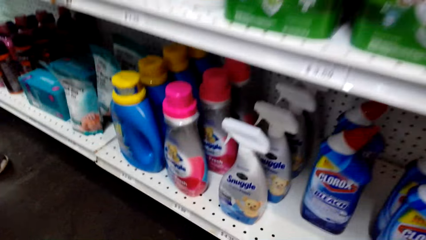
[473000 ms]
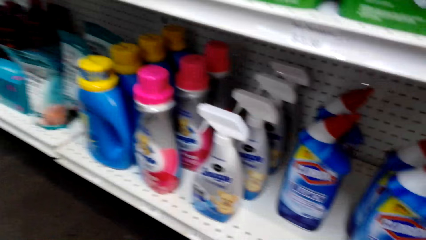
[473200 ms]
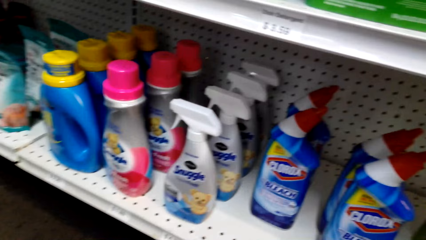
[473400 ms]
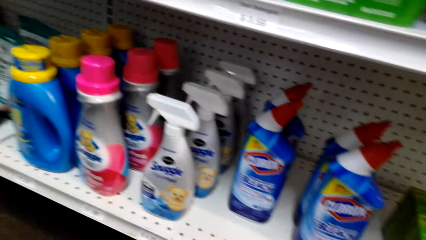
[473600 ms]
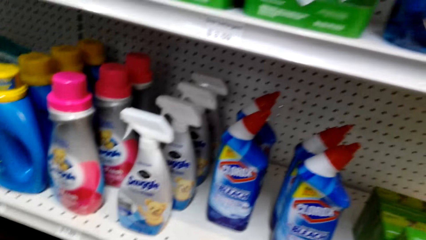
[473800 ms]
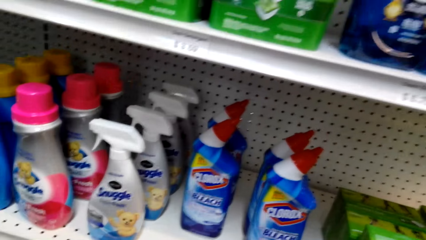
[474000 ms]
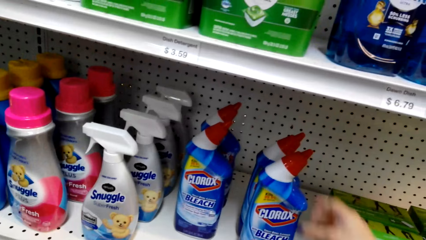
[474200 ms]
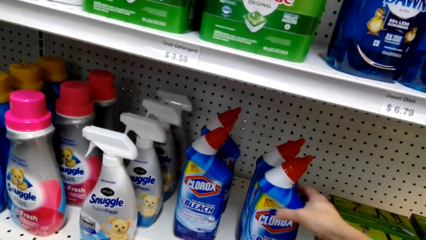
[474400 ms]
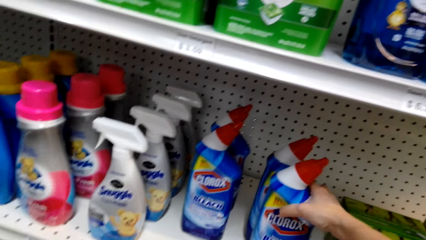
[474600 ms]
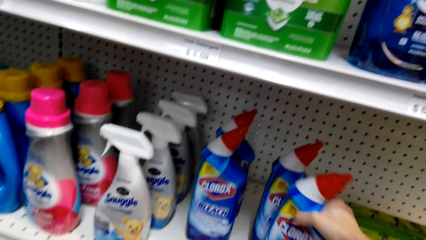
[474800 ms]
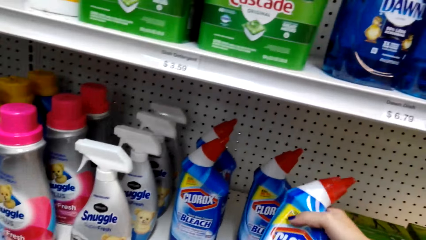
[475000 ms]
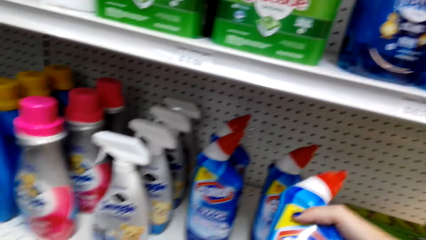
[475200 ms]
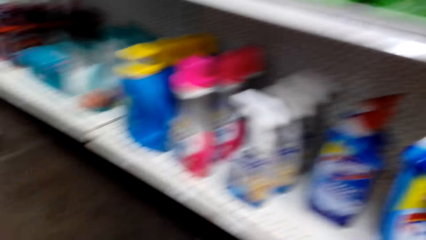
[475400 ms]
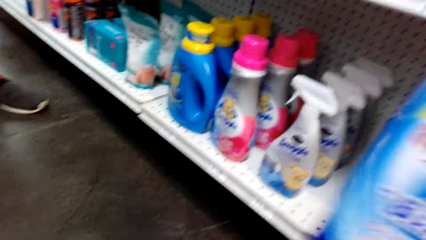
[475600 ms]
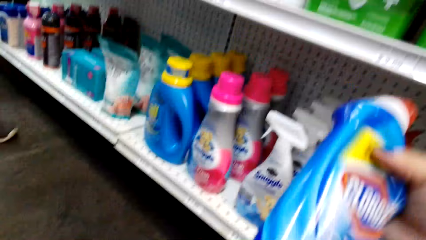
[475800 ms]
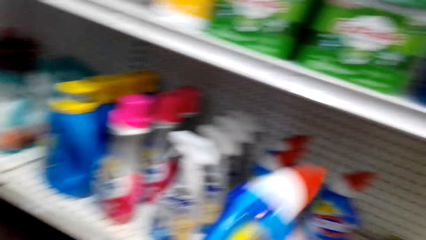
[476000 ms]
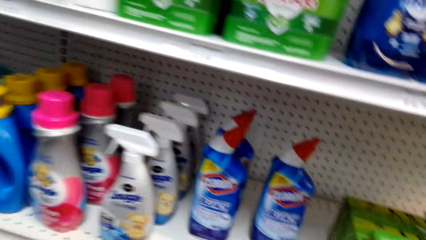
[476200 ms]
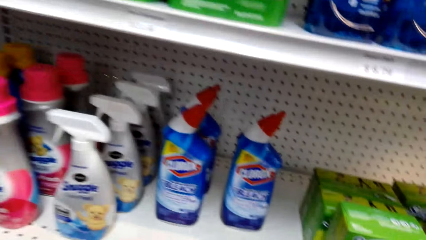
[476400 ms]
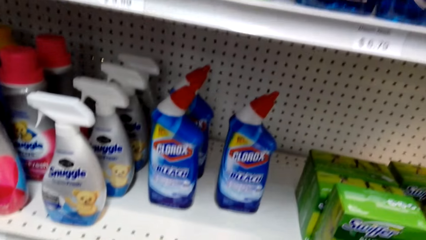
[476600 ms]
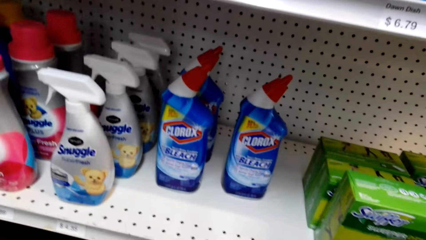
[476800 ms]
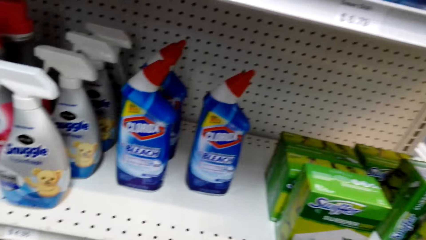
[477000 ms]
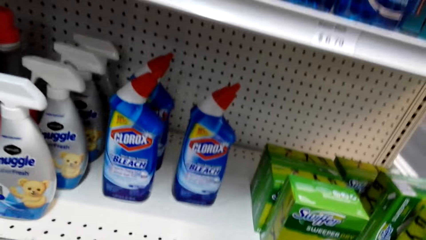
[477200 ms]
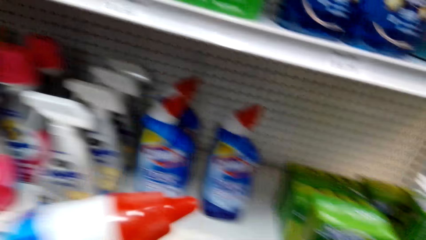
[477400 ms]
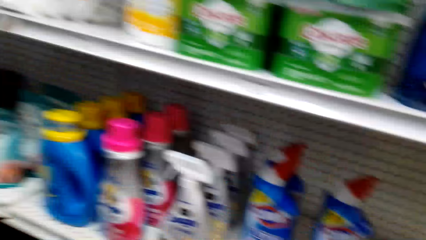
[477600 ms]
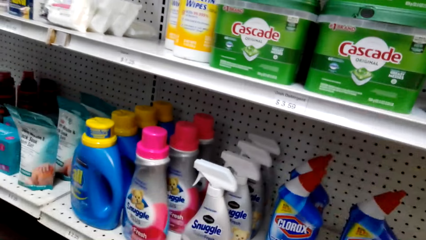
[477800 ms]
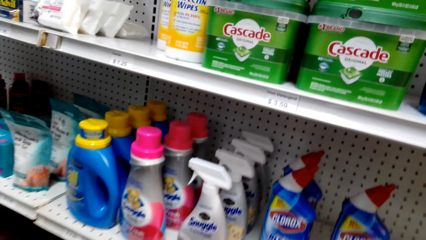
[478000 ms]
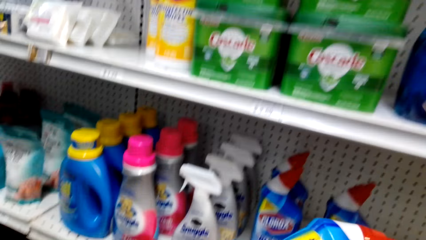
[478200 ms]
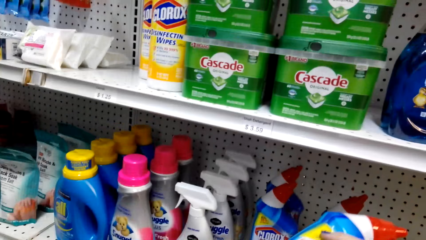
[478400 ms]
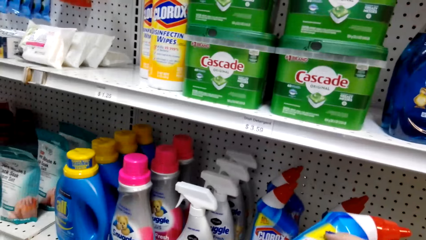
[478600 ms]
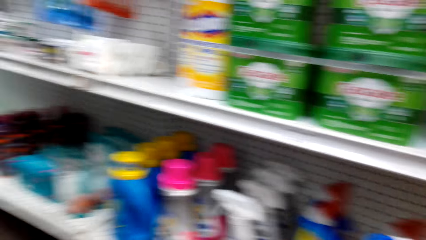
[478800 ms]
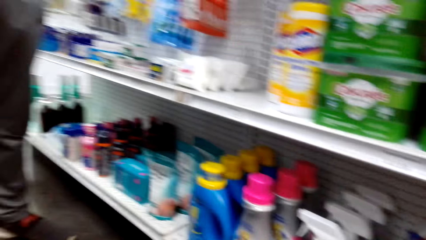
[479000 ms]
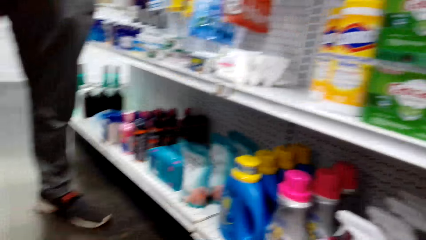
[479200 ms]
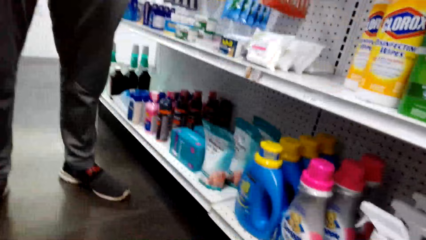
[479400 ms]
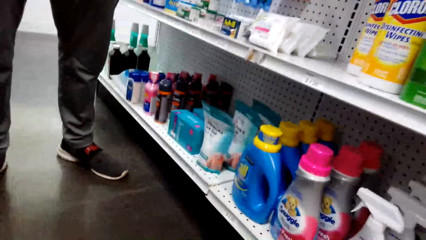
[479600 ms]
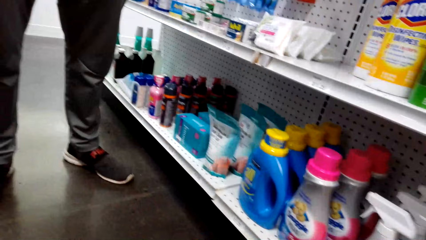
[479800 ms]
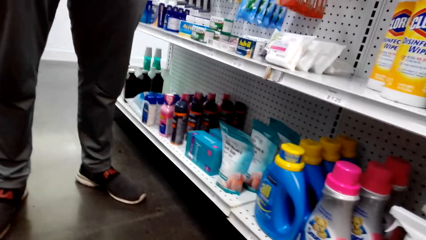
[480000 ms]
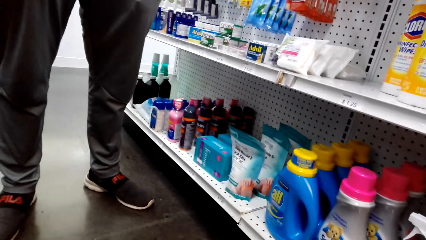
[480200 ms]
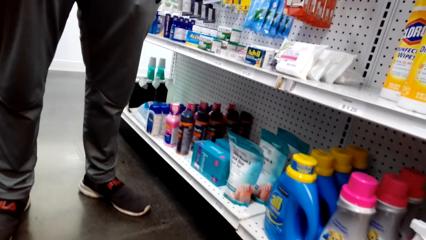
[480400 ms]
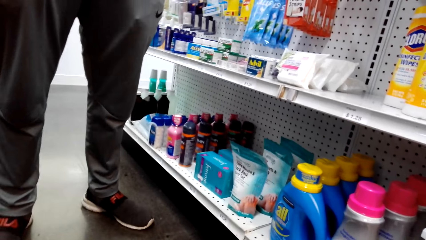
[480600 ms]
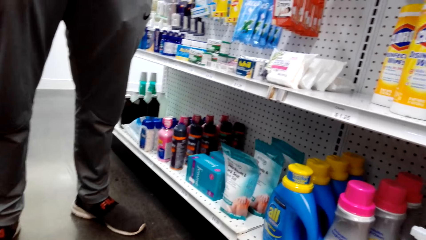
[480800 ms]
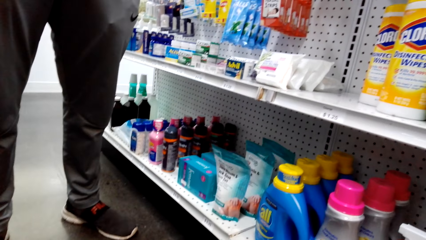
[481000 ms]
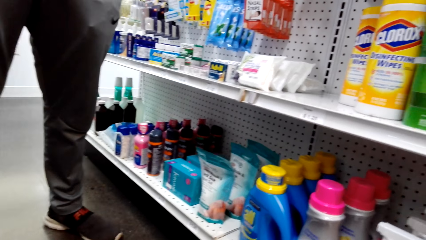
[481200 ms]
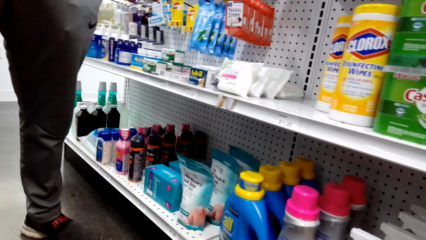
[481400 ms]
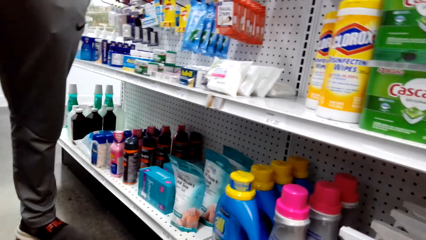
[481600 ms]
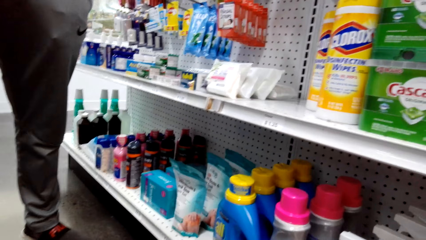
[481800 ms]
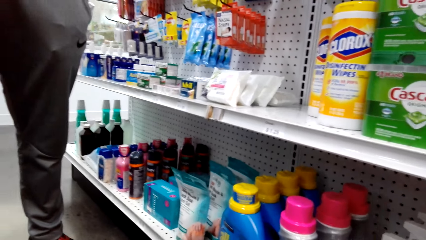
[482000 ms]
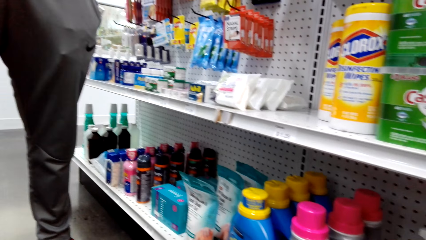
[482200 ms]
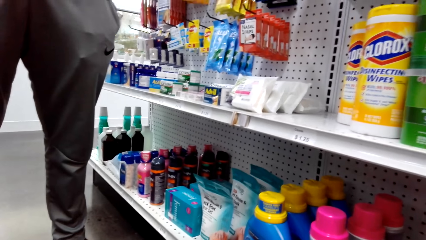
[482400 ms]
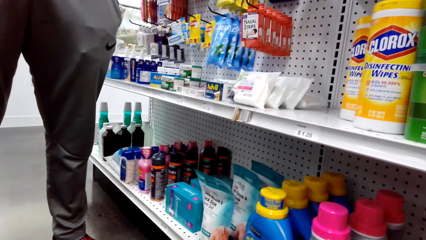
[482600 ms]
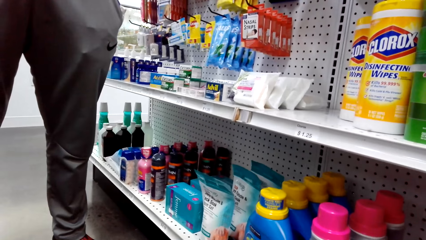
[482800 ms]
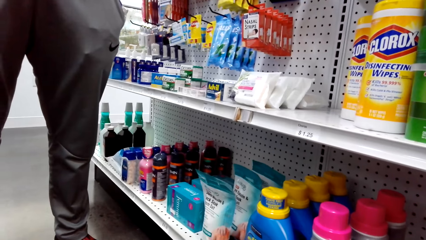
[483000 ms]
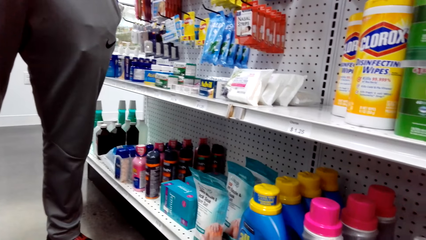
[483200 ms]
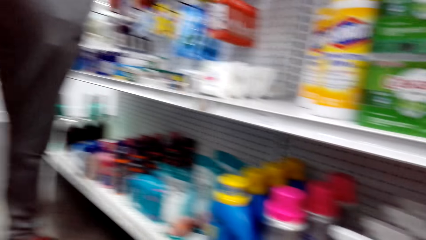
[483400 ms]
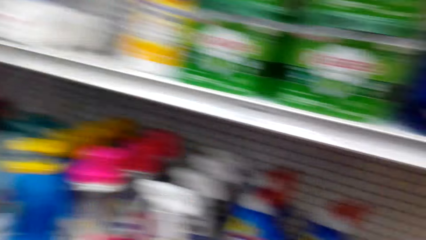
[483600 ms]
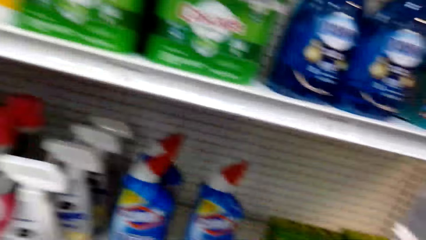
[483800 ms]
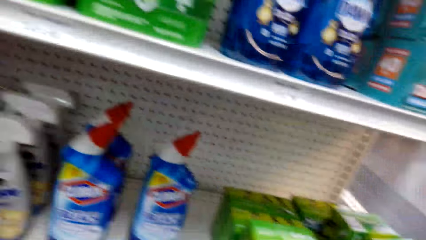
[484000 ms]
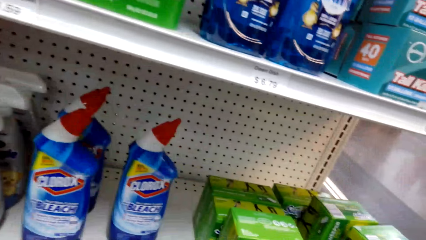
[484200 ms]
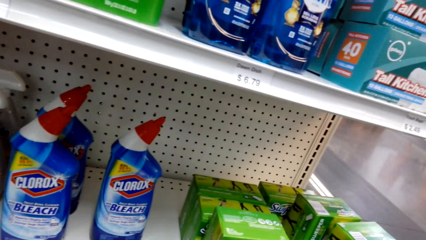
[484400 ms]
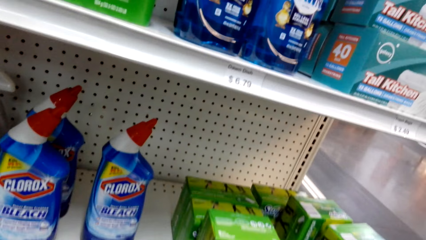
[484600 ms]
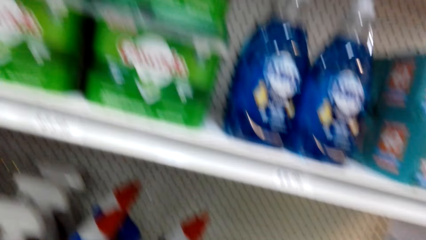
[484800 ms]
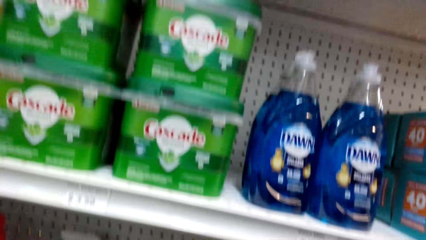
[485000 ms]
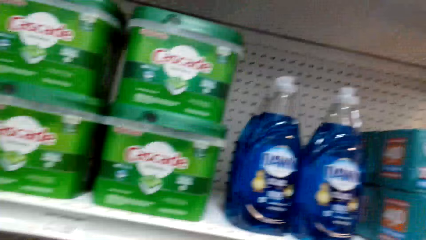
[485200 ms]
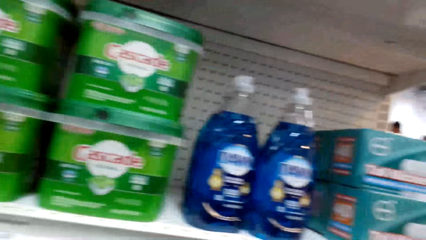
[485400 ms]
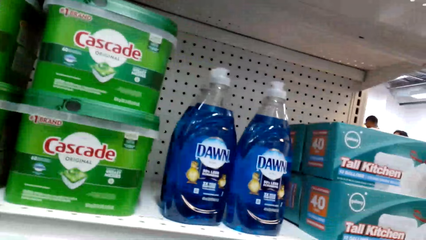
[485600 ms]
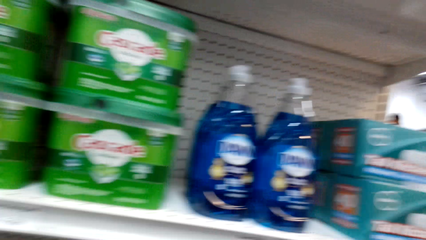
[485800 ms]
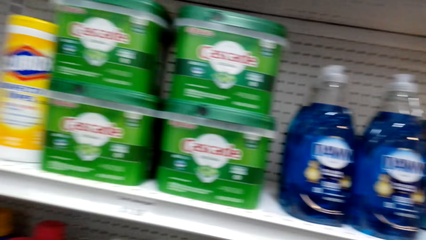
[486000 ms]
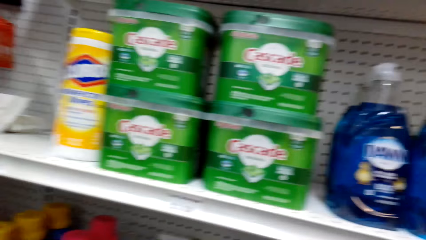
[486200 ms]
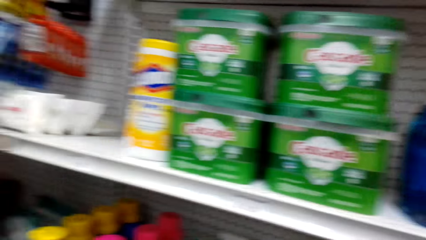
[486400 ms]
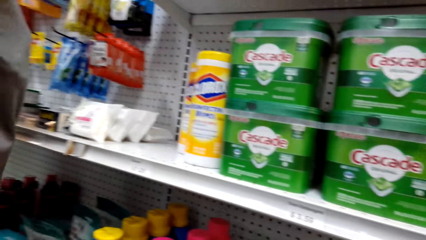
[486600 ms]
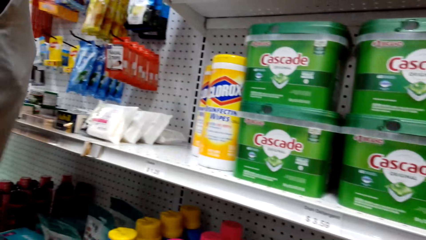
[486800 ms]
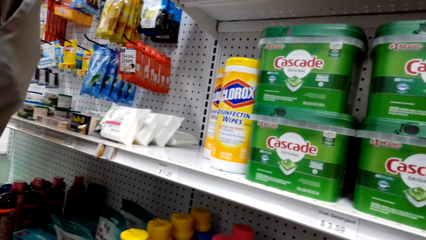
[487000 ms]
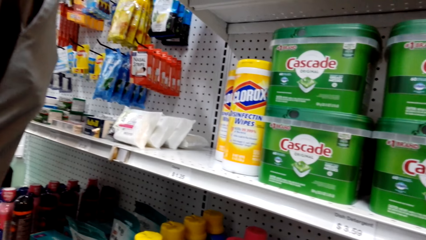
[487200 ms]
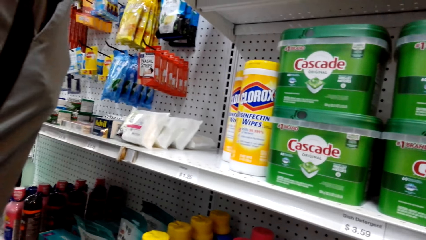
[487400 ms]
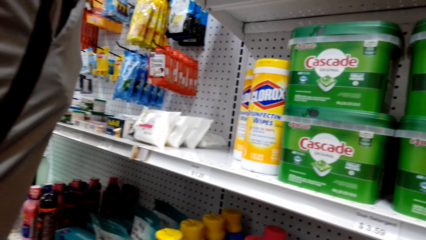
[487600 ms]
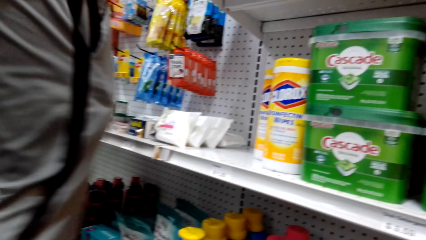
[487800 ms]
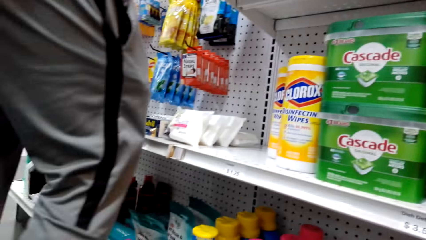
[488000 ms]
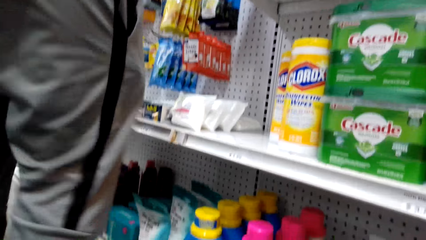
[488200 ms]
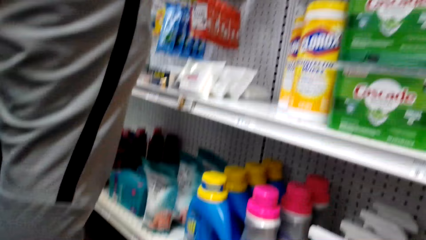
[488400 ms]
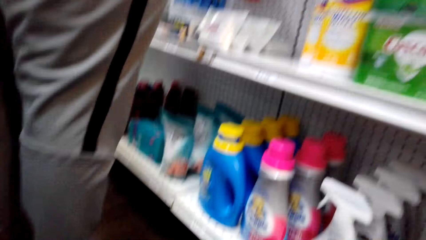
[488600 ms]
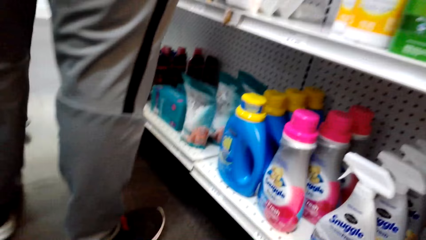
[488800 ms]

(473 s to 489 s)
The camera wearer picks up the detergent. They look around the shelf. They look around the shelf again.
